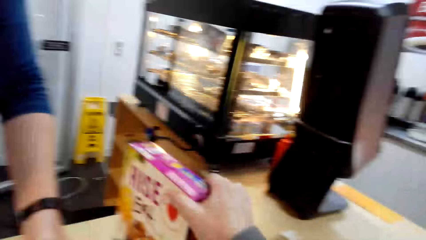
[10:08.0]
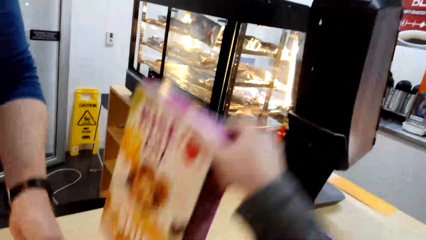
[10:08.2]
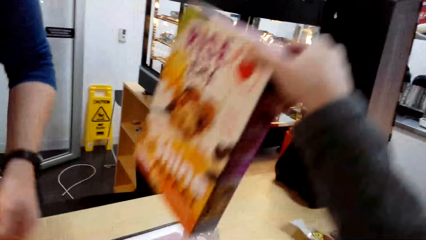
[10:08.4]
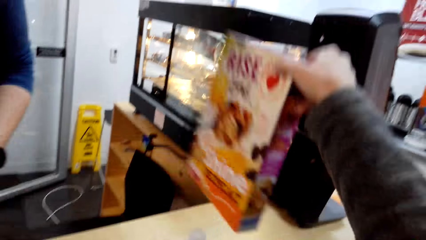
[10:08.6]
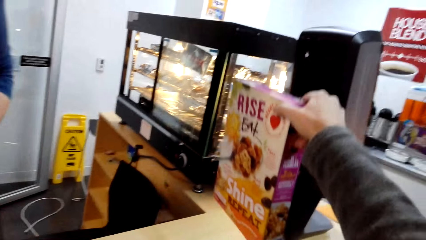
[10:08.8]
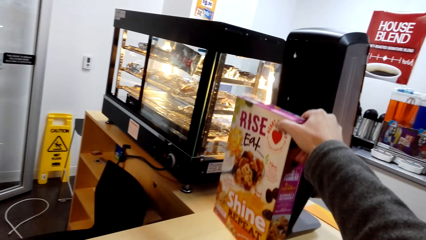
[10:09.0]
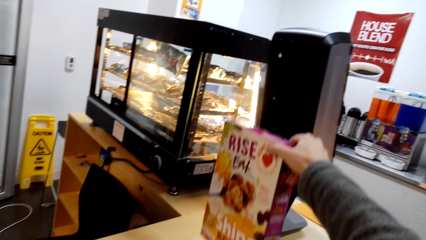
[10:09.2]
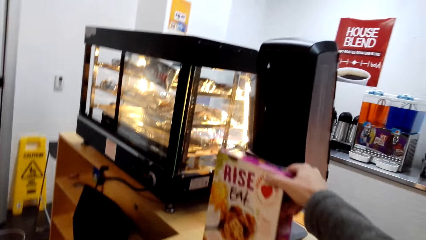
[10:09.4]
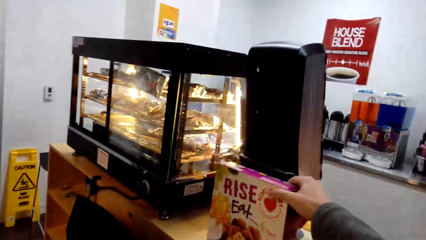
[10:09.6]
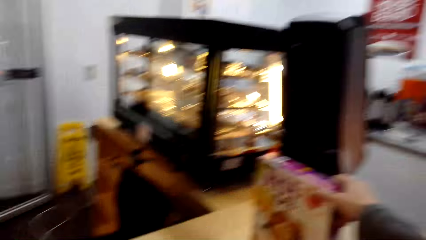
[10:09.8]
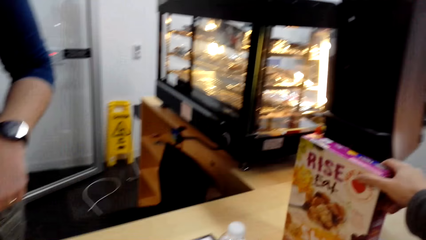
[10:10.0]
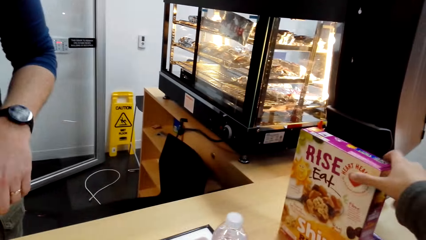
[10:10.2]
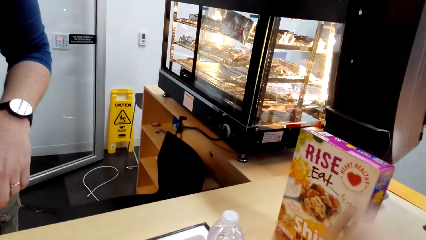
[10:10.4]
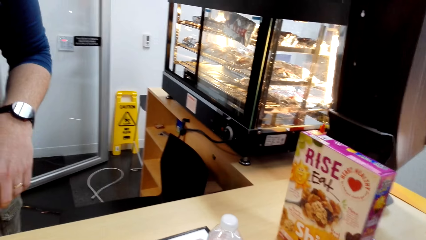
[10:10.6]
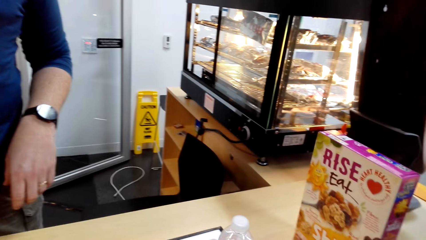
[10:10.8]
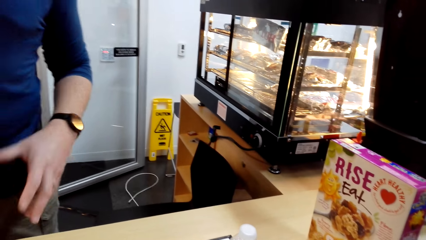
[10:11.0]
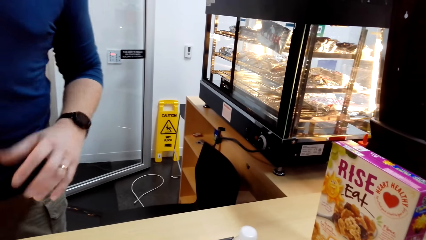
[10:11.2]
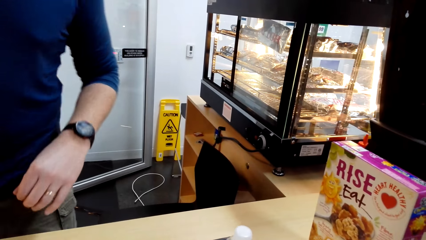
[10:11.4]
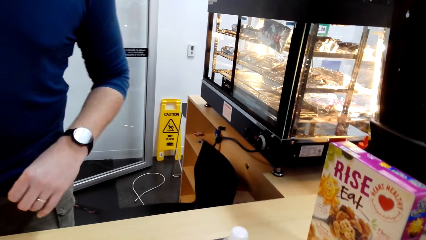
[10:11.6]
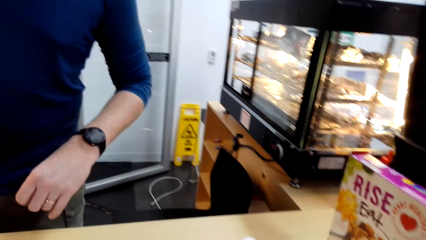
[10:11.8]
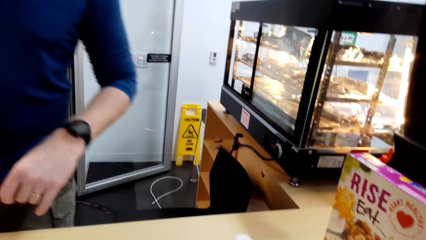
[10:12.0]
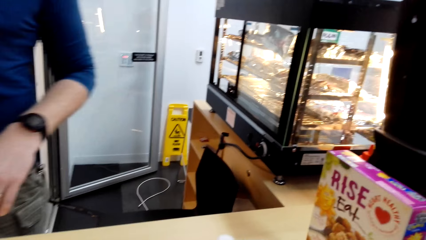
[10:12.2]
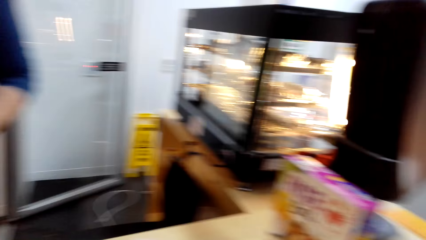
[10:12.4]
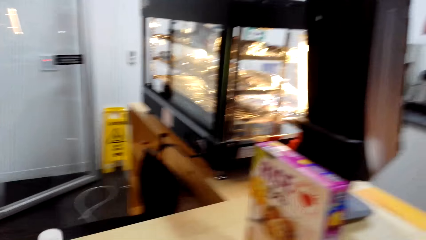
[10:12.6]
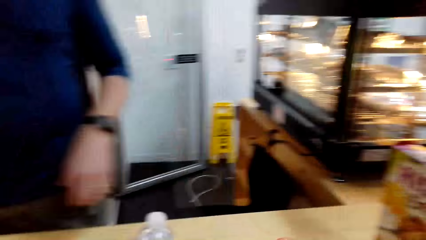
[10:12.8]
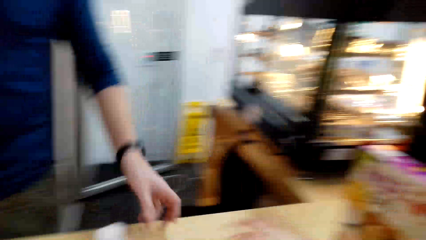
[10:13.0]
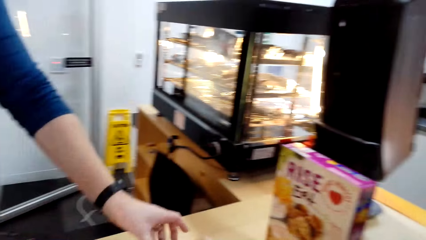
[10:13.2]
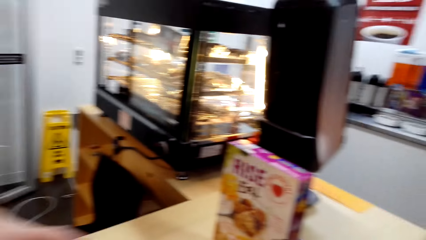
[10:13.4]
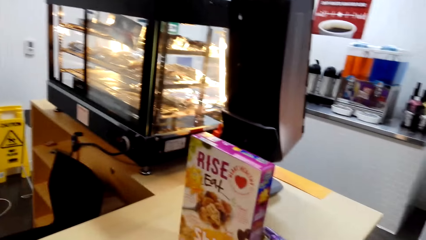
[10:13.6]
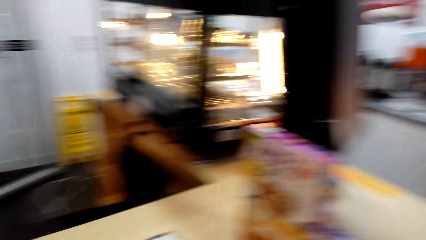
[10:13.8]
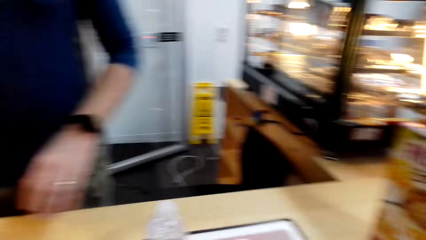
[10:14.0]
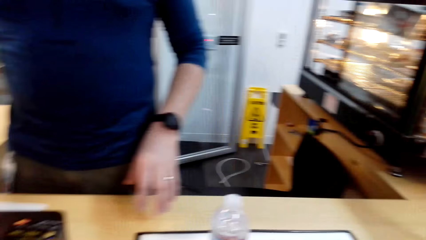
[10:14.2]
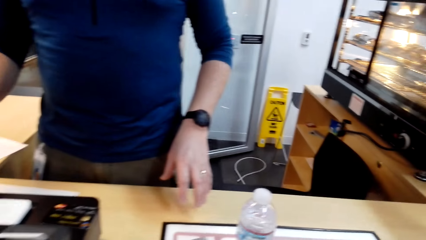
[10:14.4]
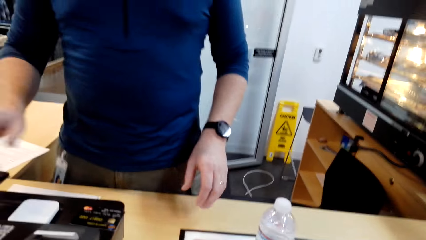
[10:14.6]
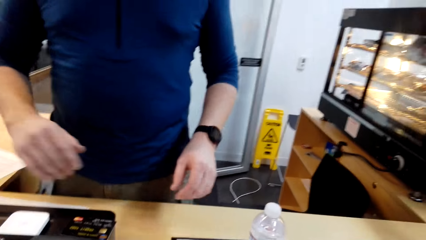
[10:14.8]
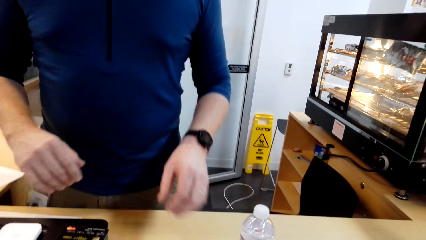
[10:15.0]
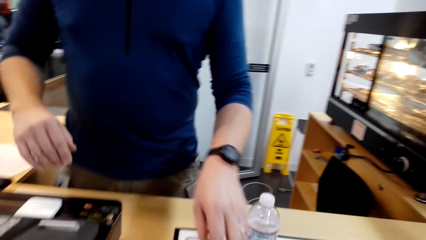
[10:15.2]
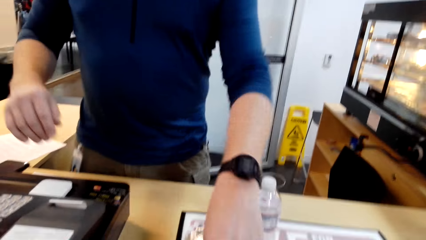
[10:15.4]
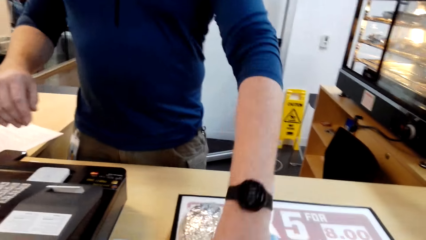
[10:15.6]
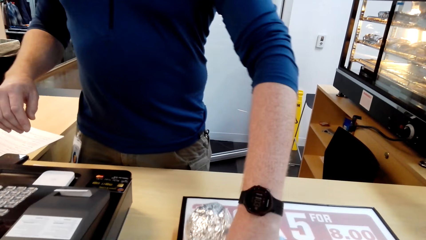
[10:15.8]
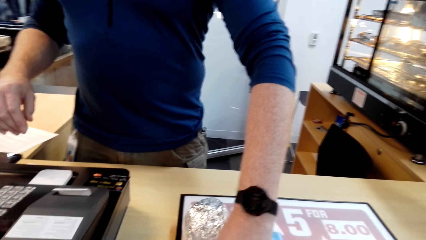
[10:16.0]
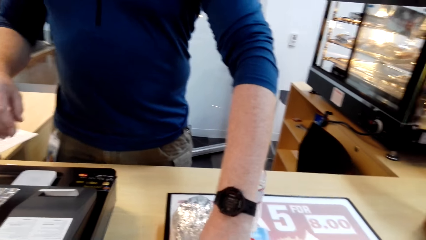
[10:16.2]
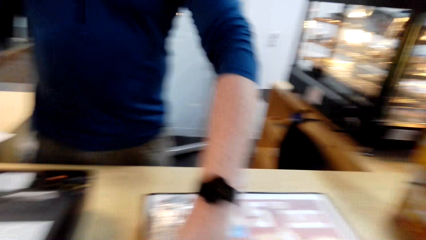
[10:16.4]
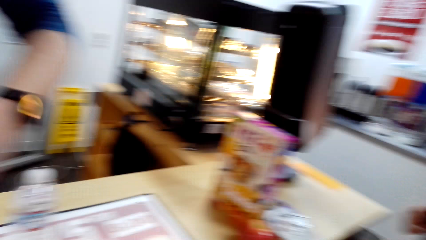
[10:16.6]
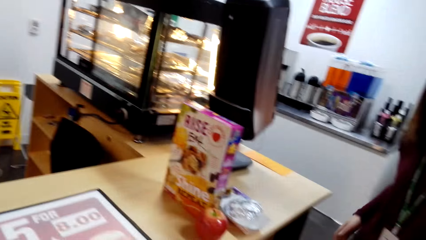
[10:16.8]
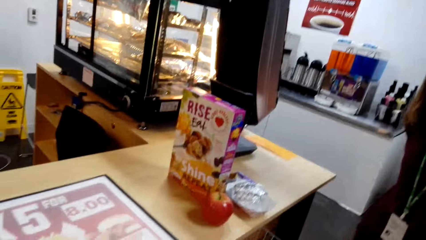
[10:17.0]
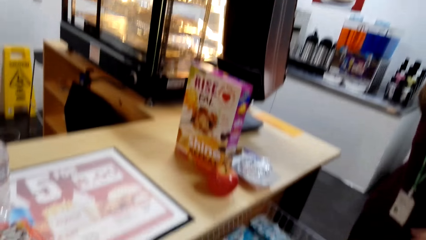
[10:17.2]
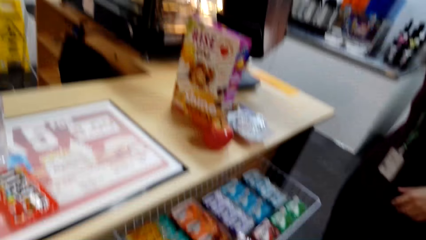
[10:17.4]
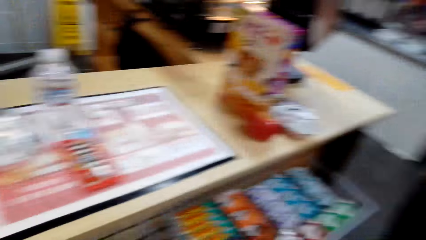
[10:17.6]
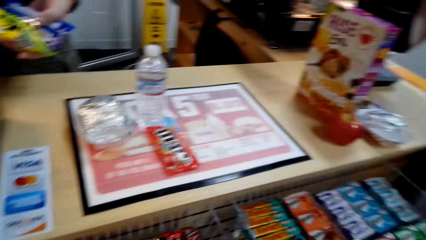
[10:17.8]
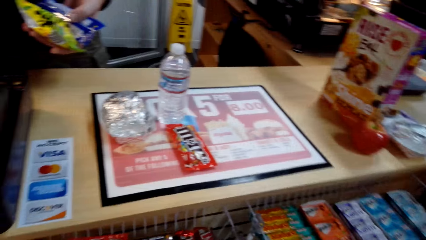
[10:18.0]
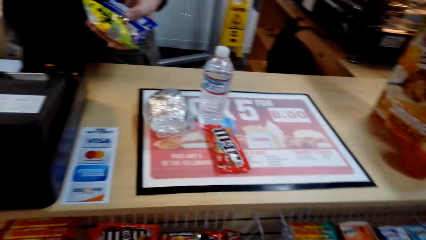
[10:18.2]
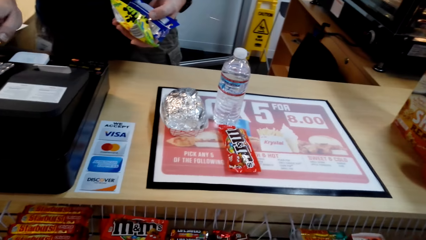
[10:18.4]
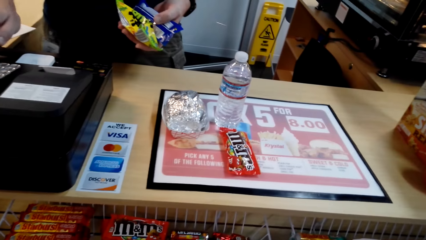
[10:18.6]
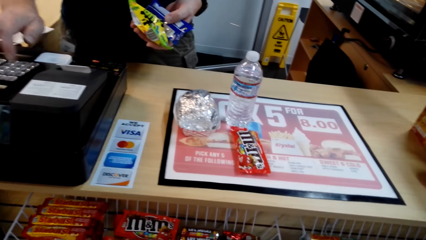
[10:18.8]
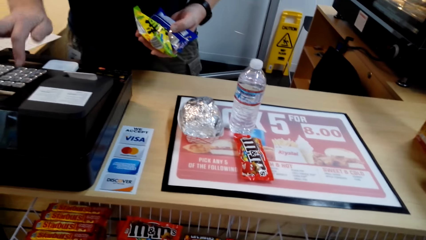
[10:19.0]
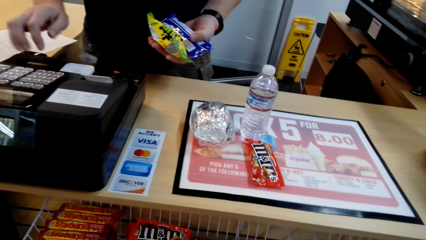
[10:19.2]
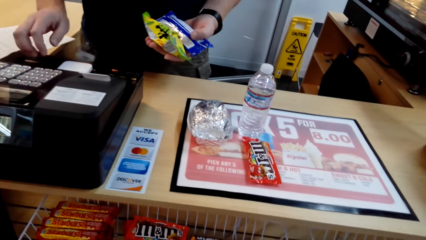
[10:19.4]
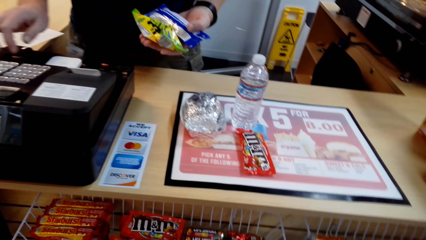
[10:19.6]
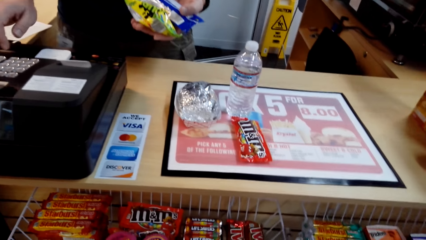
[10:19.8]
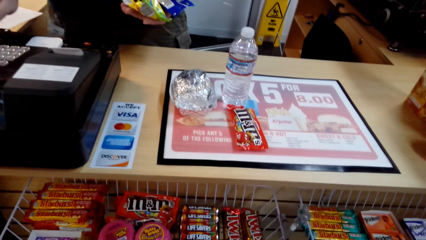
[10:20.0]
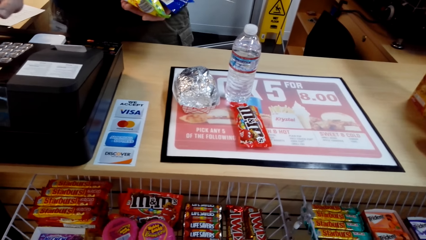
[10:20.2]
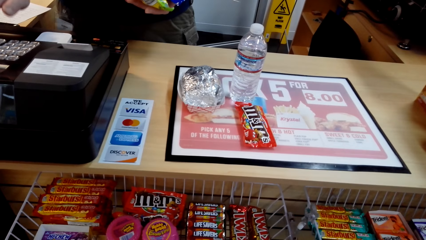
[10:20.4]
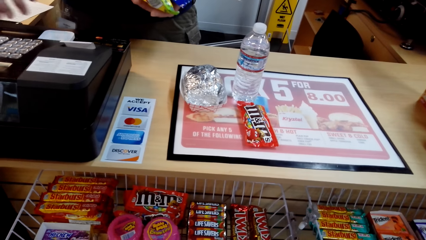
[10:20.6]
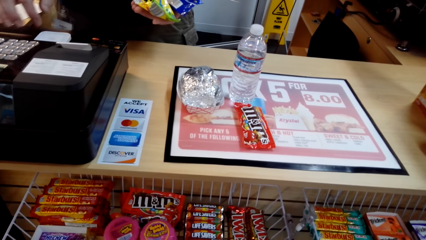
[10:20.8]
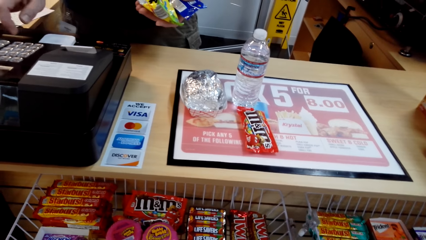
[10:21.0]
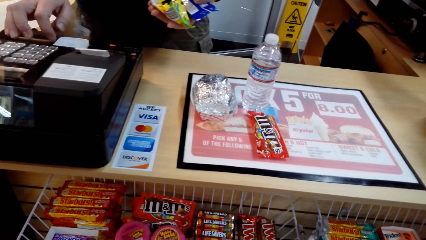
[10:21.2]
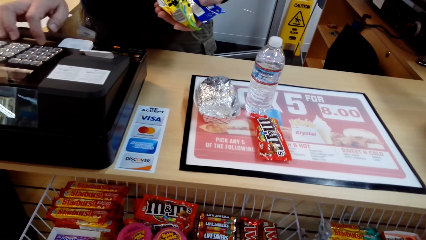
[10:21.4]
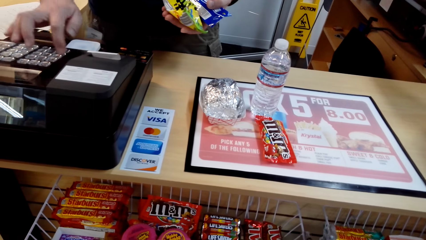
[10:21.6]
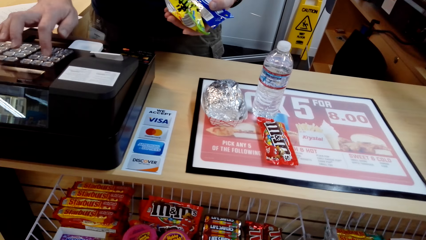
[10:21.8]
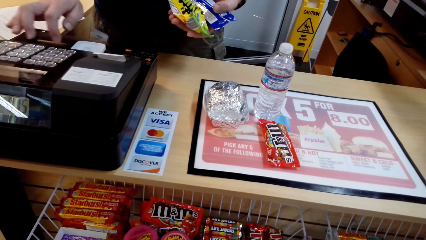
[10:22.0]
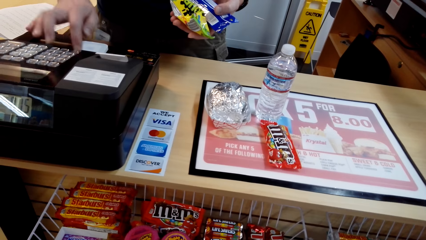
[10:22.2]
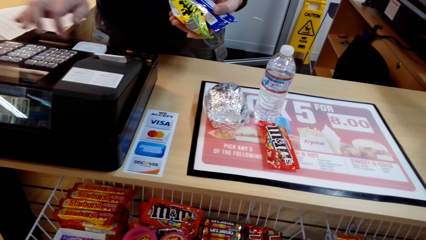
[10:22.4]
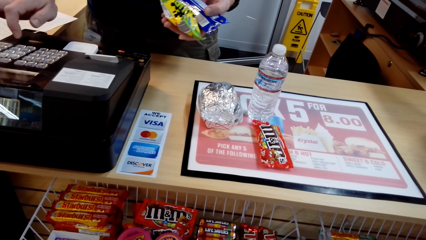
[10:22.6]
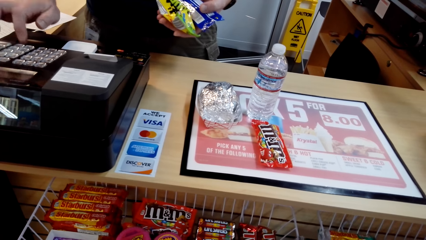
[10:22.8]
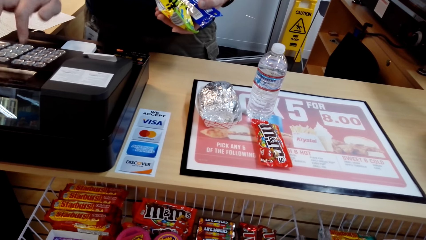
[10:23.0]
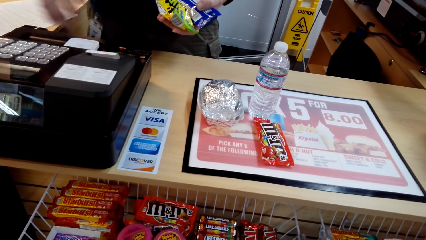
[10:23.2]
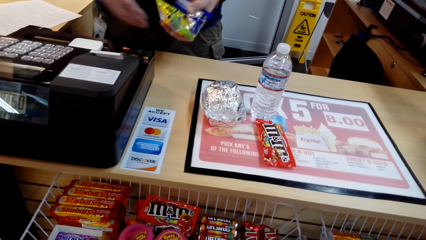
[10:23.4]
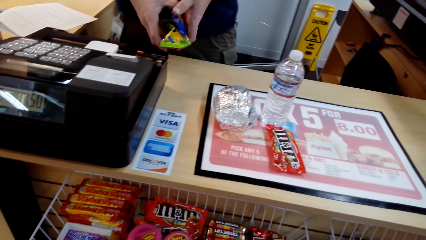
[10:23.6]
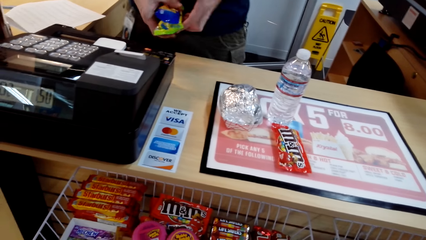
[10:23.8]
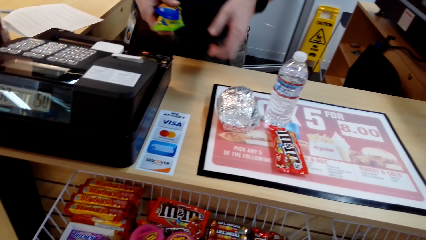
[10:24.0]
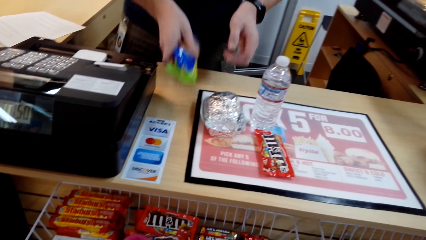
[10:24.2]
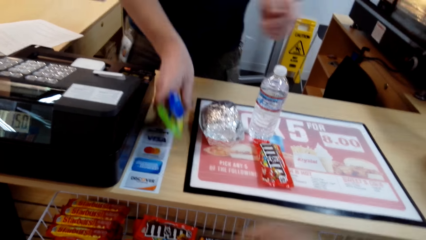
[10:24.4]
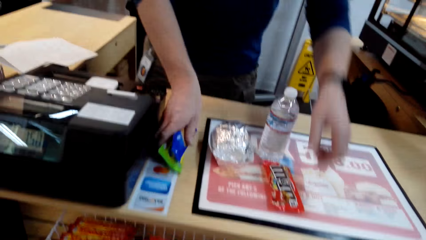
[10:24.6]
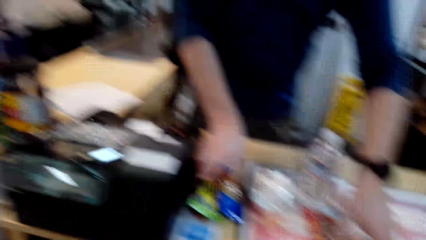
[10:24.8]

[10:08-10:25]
The camera wearer puts goods on the counter. They move the box in the counter. A man presses the billing machine. The man is billing goods at the counter.
